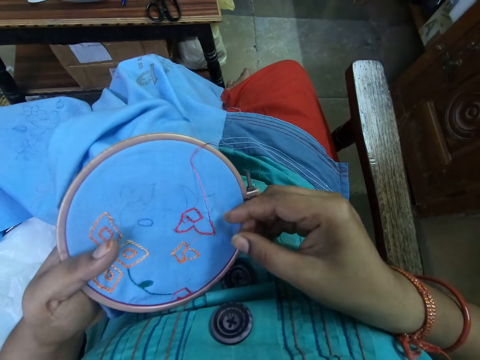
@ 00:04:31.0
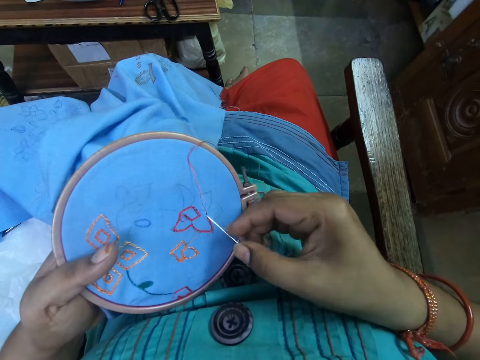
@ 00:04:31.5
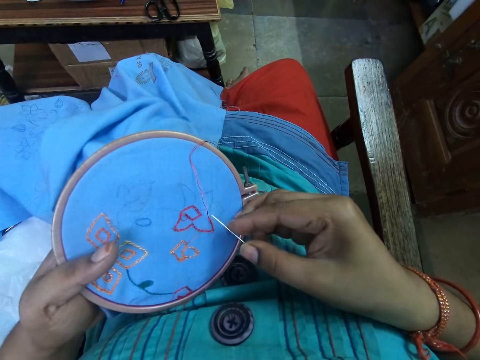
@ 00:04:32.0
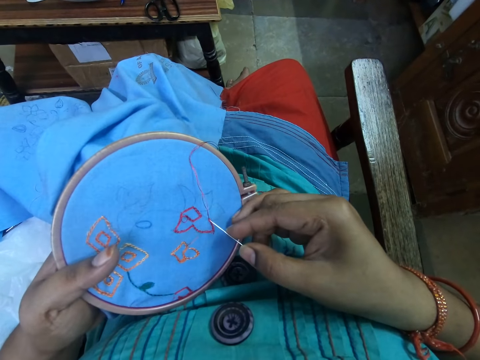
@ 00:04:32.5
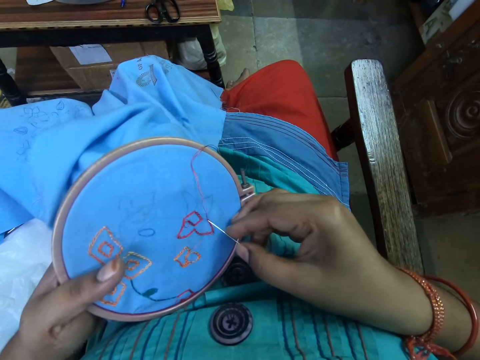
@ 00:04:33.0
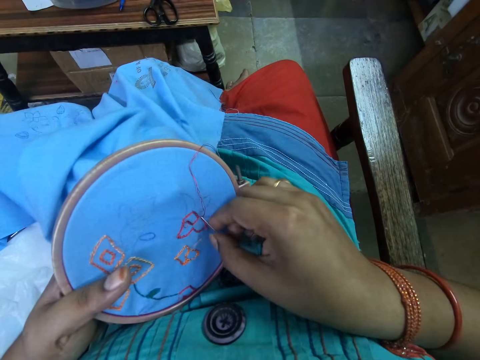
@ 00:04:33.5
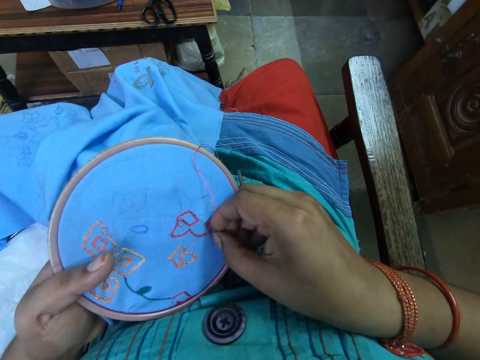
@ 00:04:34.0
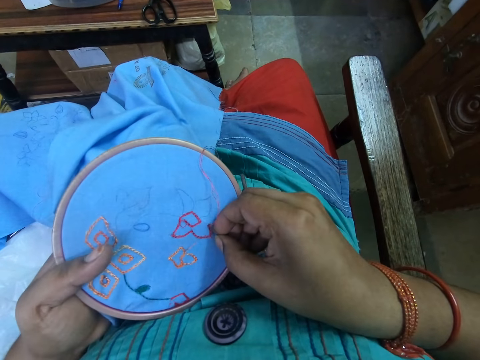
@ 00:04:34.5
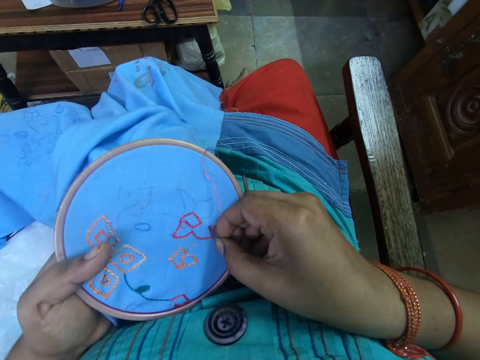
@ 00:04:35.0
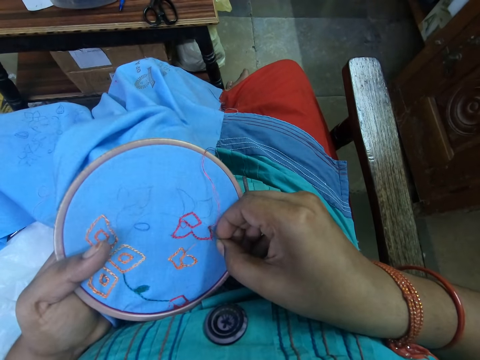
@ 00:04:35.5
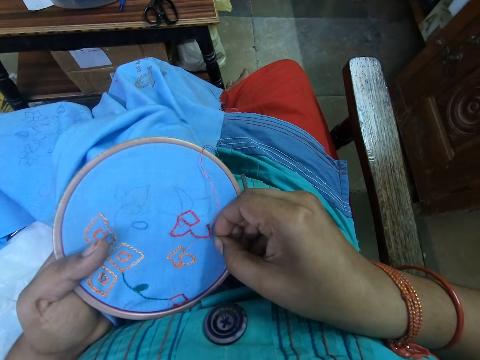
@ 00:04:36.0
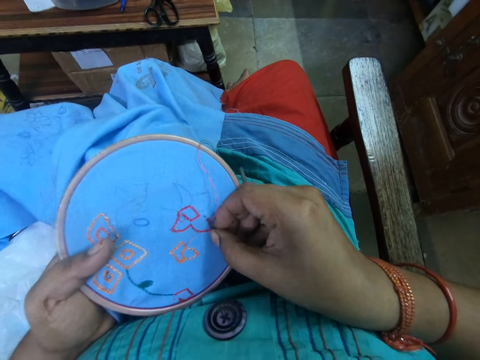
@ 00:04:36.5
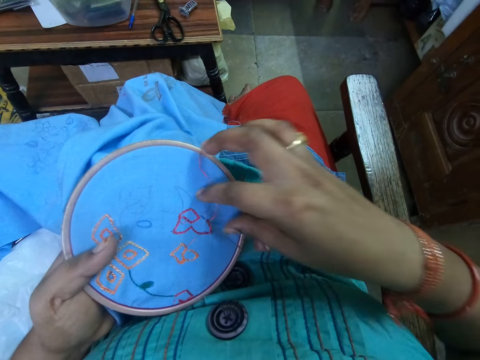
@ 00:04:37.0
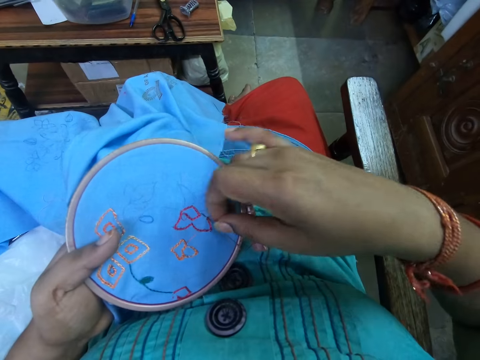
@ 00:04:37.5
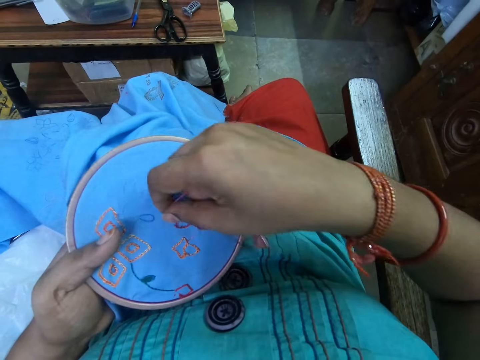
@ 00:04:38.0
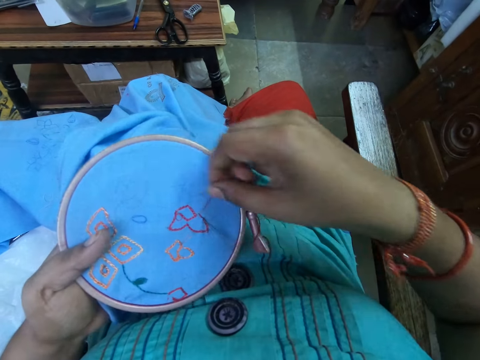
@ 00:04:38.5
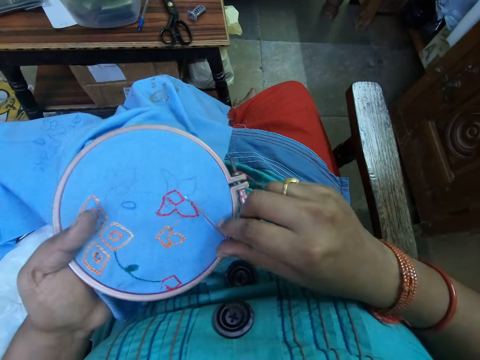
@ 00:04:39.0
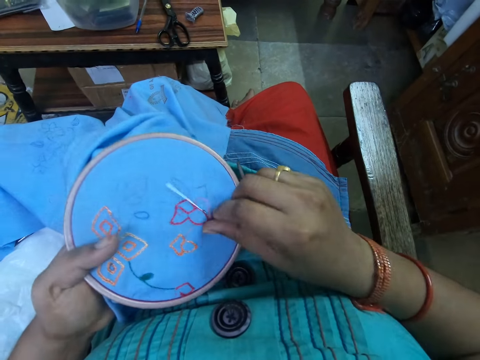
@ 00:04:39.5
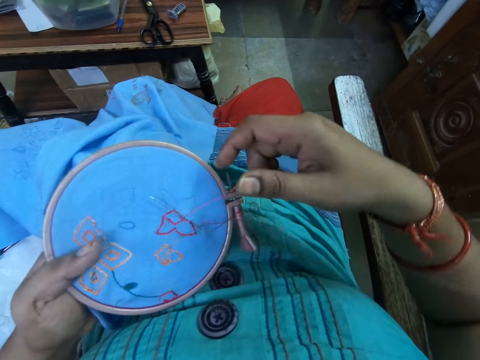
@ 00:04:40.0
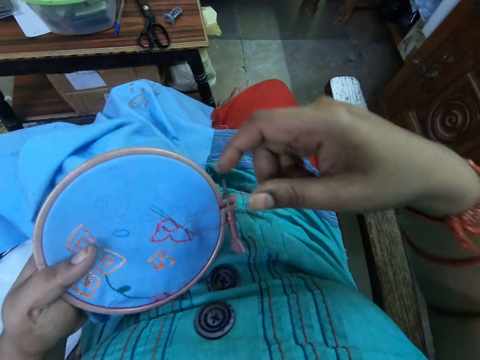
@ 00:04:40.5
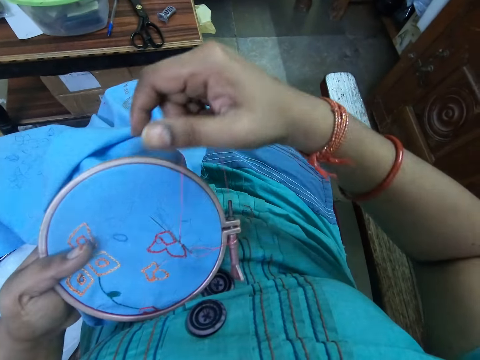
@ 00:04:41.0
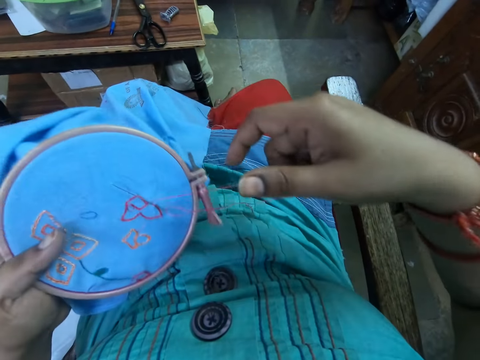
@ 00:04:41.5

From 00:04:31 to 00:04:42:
The camera wearer inserts the needle into the cloth with her right hand. She adjusts the thread on the cloth with her right hand. She pushes the needle with her right thumb. She adjusts the thread on the cloth with her right hand.

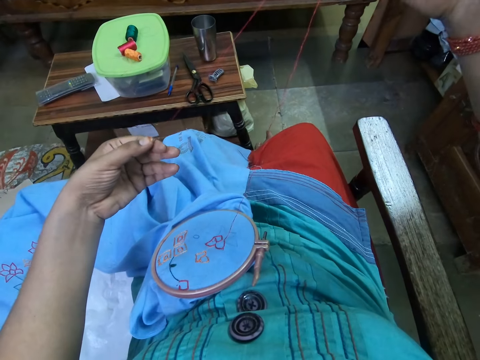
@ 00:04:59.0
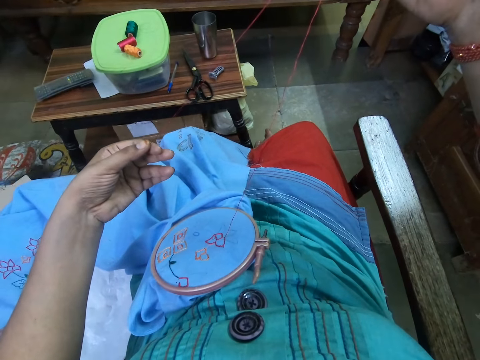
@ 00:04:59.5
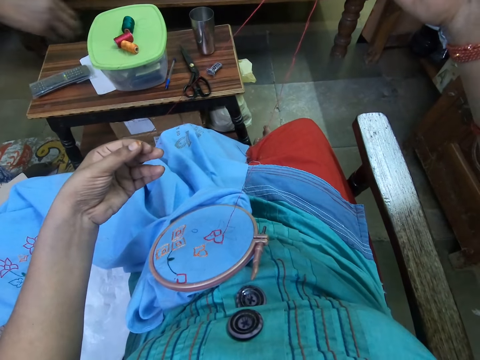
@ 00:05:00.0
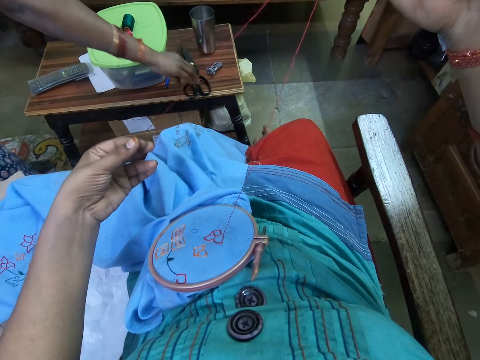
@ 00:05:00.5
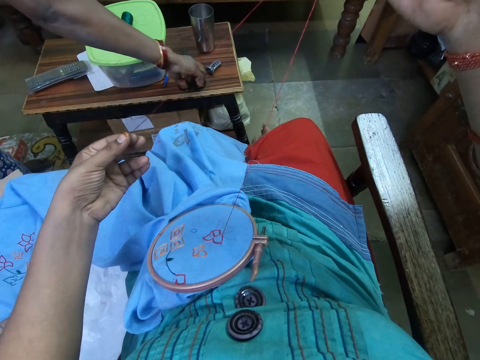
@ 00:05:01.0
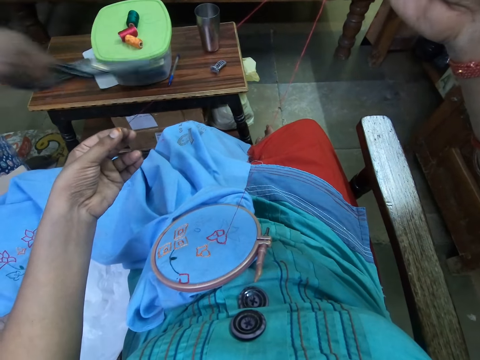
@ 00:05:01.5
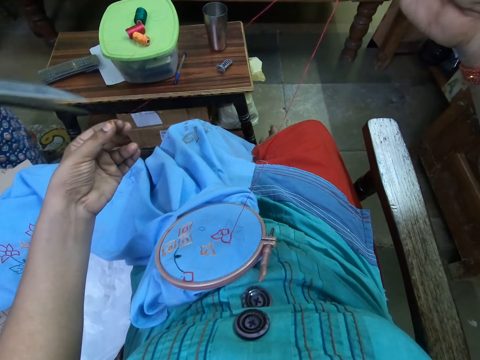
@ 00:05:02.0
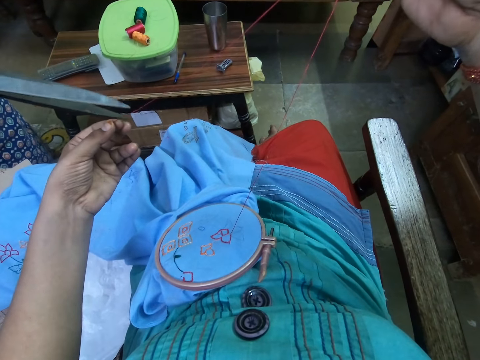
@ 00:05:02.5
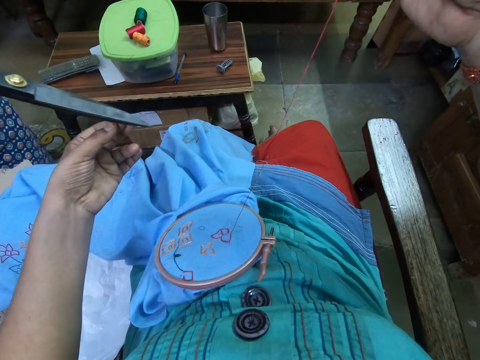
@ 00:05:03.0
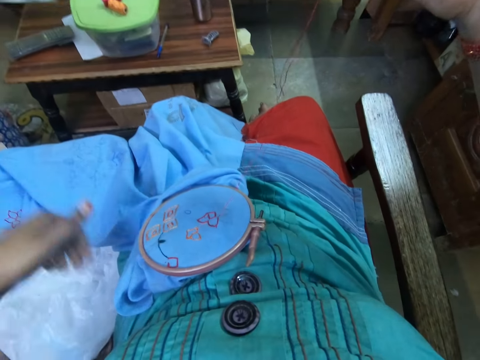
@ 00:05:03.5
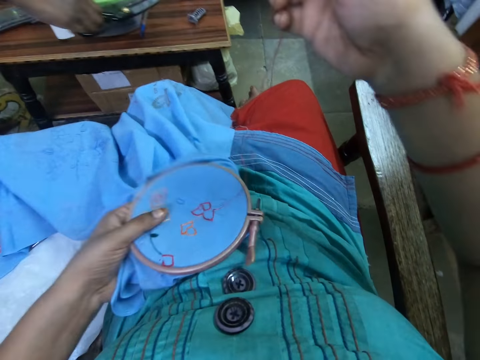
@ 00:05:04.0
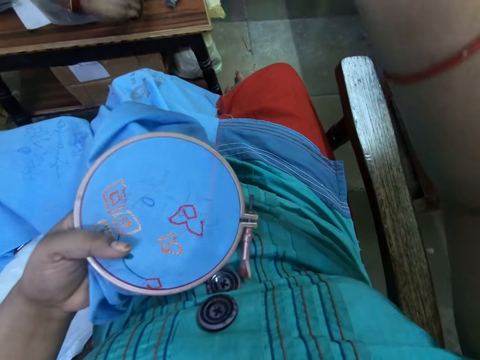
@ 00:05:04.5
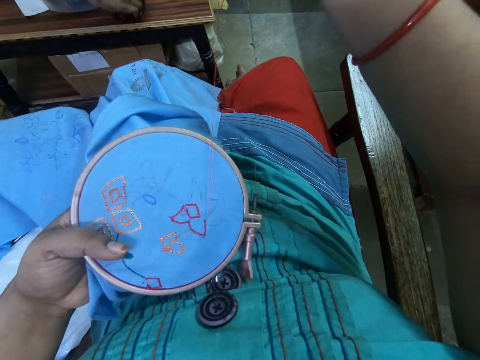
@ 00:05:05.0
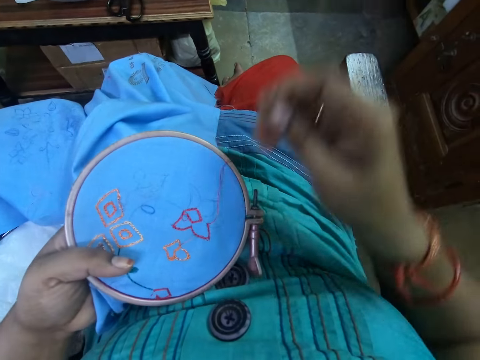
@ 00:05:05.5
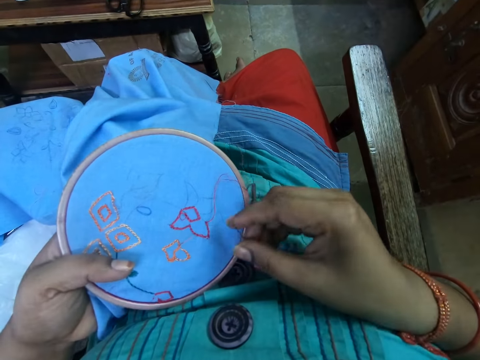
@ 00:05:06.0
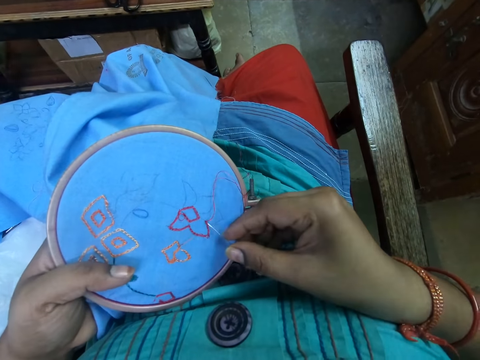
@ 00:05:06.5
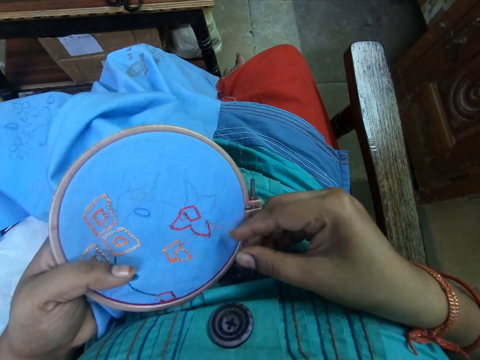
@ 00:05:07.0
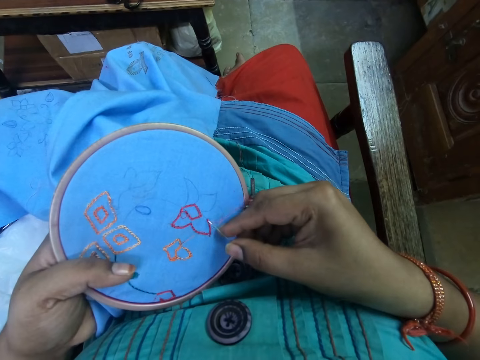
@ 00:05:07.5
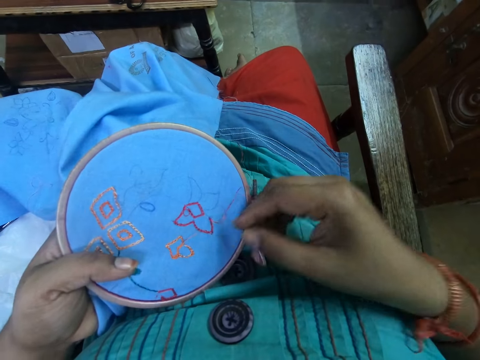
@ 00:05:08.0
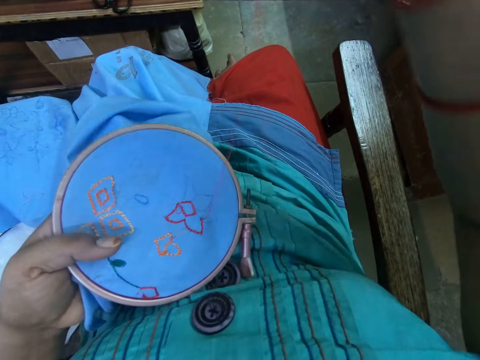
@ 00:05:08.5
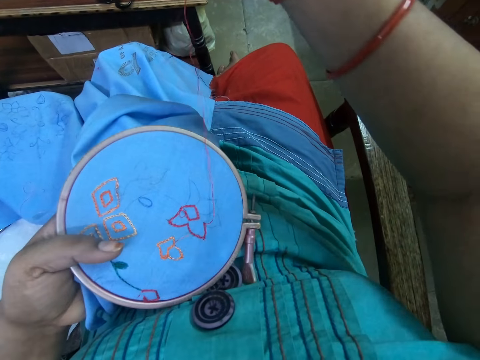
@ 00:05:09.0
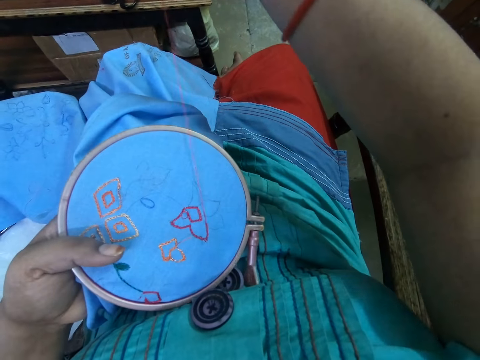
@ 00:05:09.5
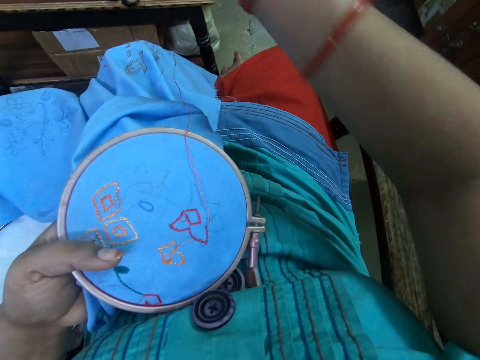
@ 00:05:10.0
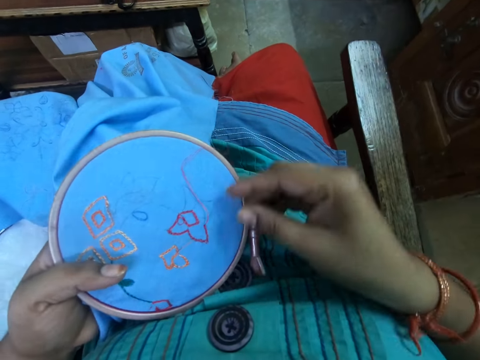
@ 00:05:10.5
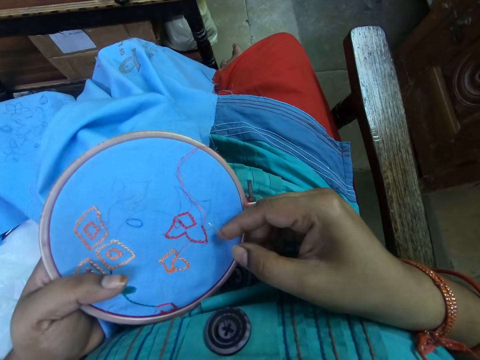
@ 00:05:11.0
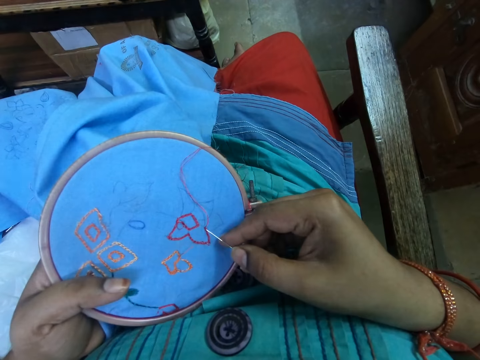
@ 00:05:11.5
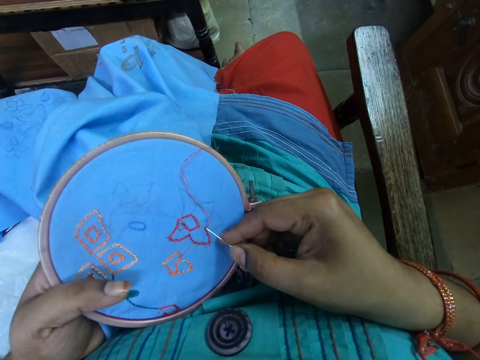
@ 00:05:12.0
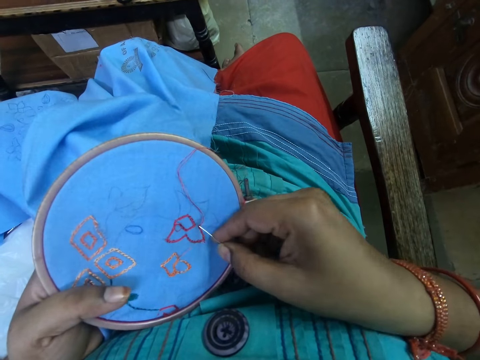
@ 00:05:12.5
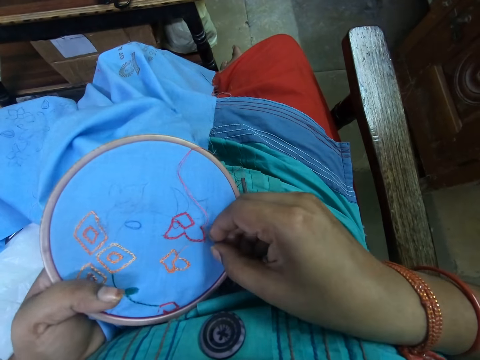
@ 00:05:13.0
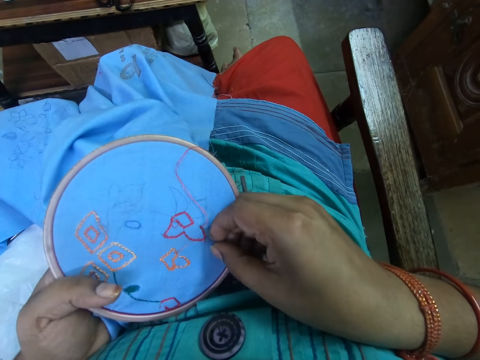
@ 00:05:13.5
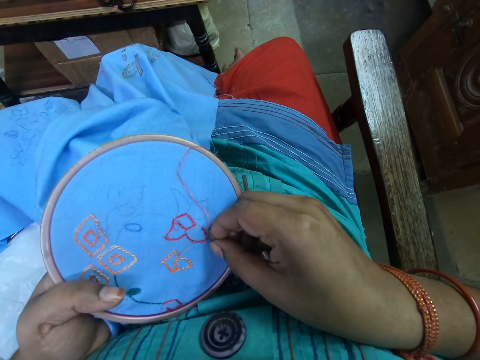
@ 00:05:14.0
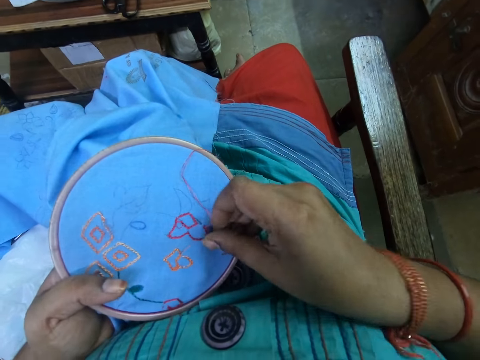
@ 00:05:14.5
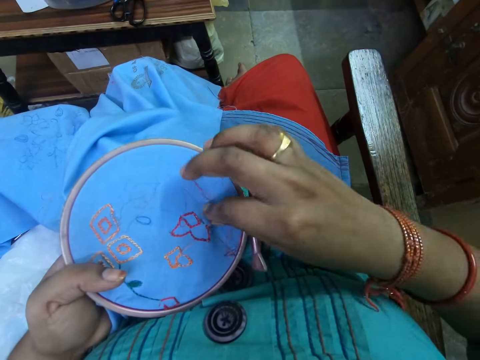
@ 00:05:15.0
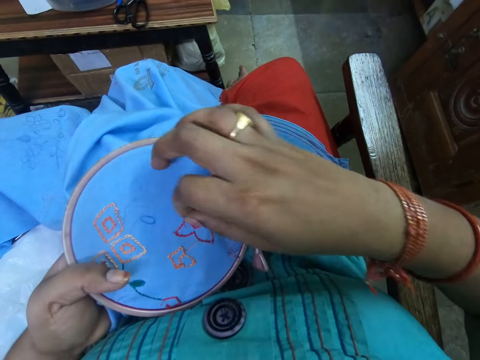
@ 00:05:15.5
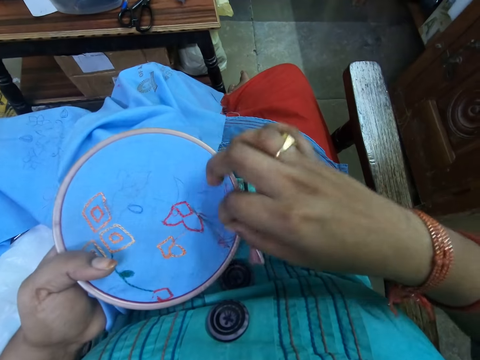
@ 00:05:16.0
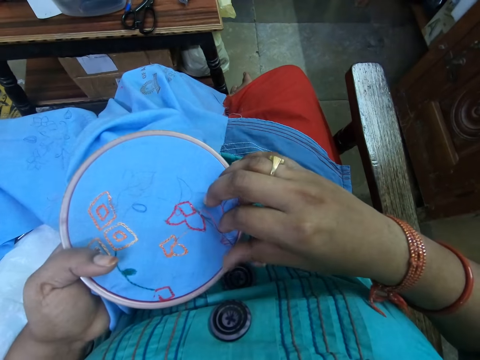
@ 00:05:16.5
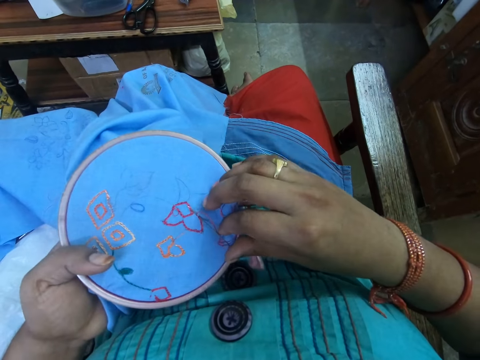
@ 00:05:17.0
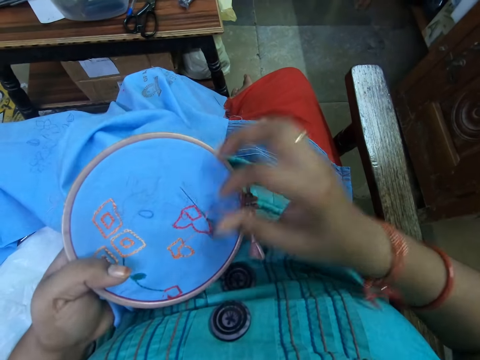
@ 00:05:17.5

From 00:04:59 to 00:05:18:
A woman picks a pair of scissors from a table with her right hand. The woman trims the embroidery thread in the left hand of the camera wearer with the pair of scissors in her right hand. The camera wearer yanks off a piece of embroidery thread on her left hand. She takes the embroidery hoop with the fabric from her lap with her left hand. The woman drops the pair of scissors in her right hand on the table. The camera wearer touches the needle on the cloth. She pulls the thread. She inserts the sewing needle in the cloth. She embroiders the fabric on the embroidery hoop with the needle in her right hand. She moves the thread under the needle. She pushes the needle.
